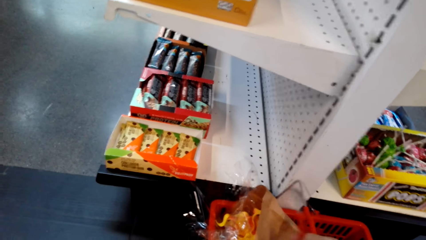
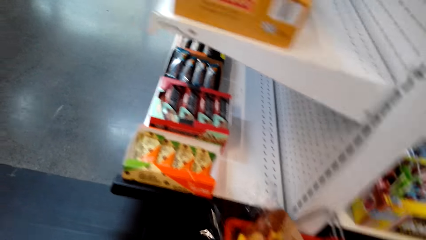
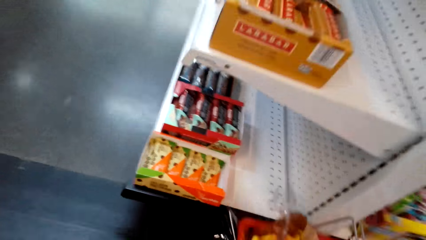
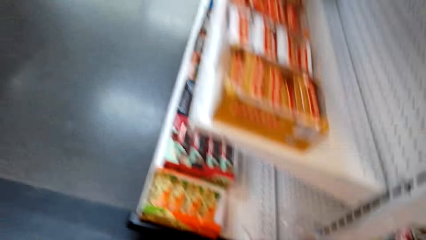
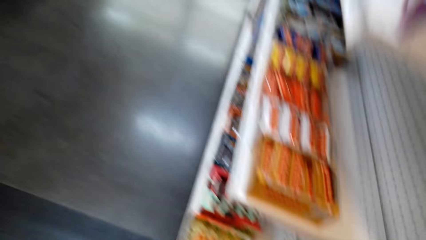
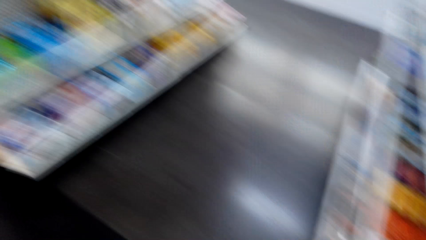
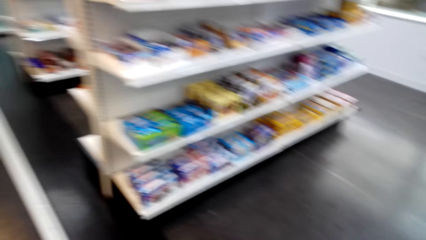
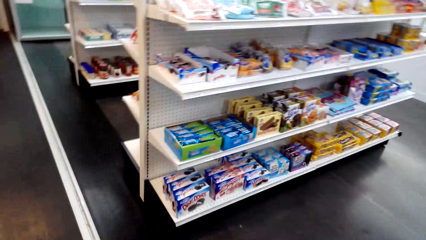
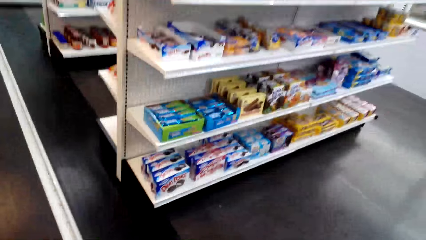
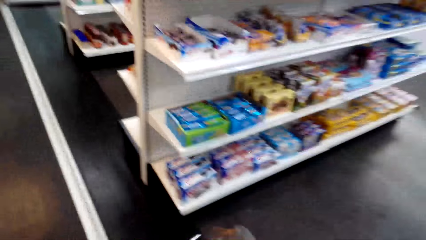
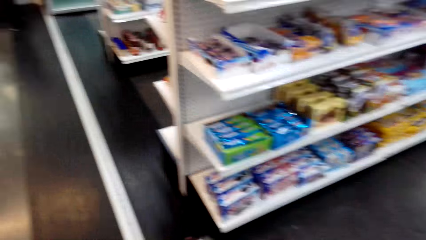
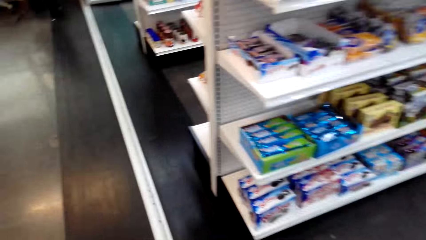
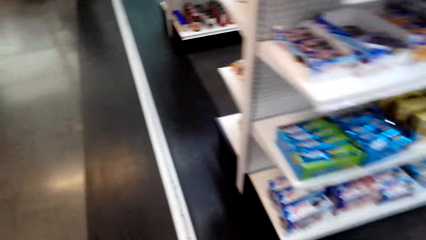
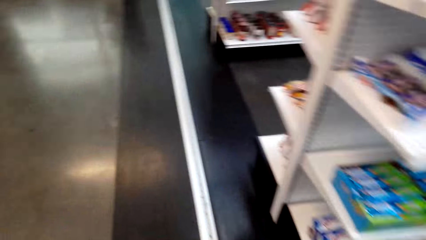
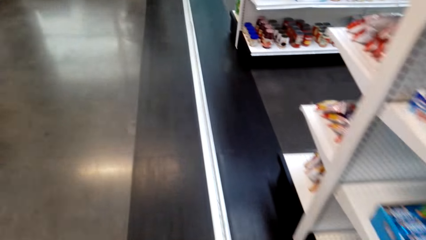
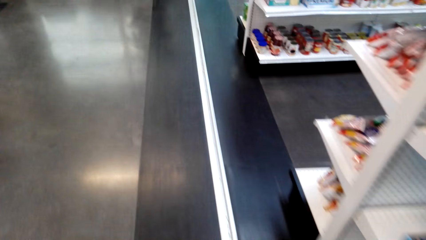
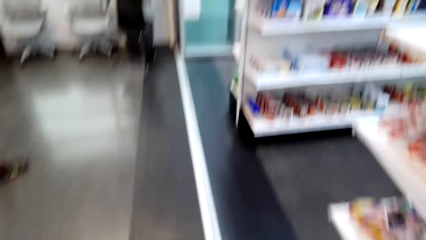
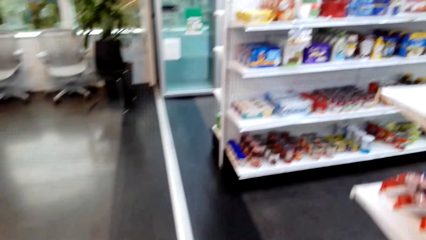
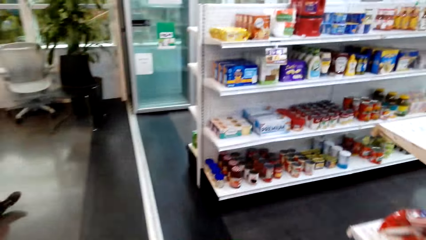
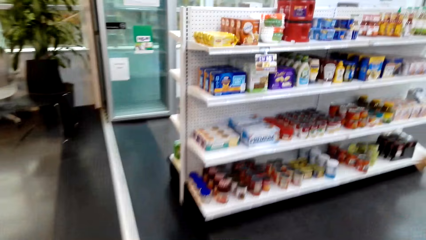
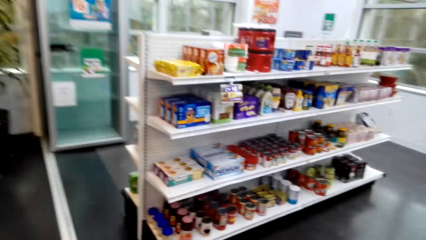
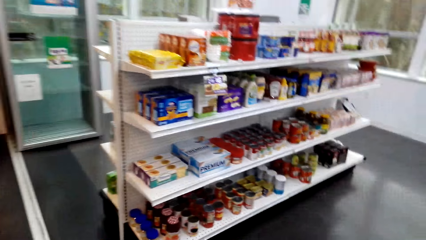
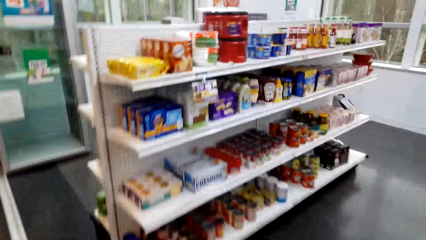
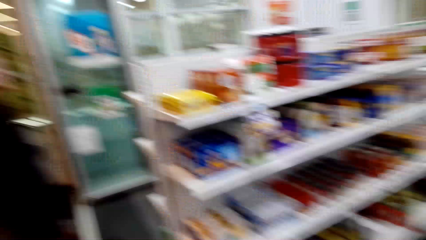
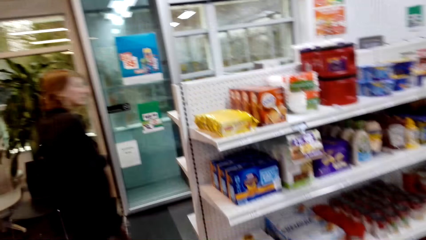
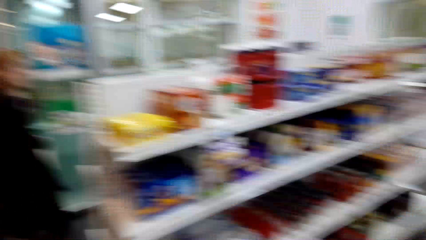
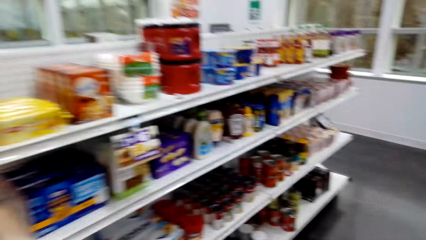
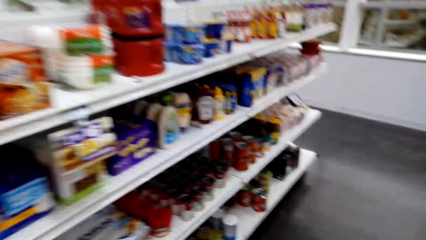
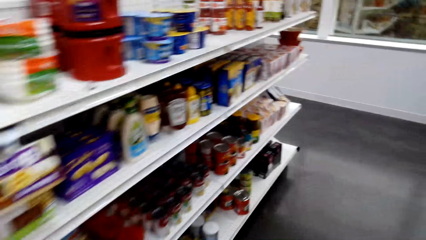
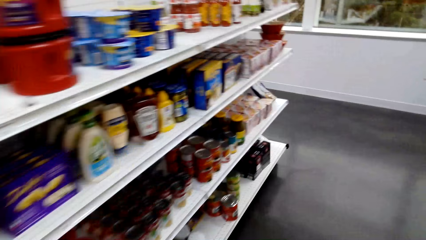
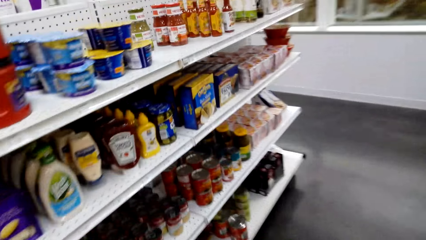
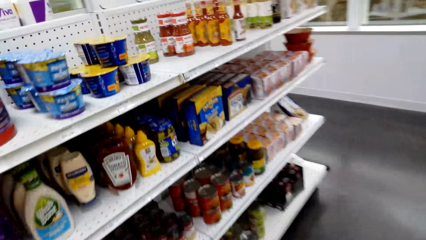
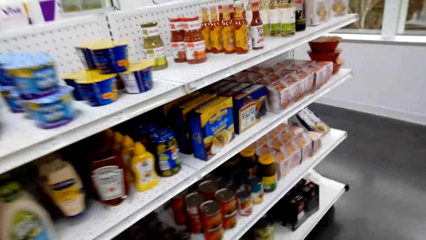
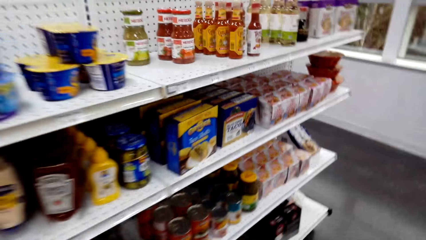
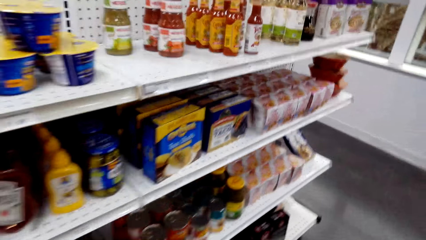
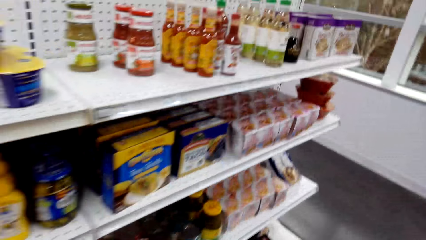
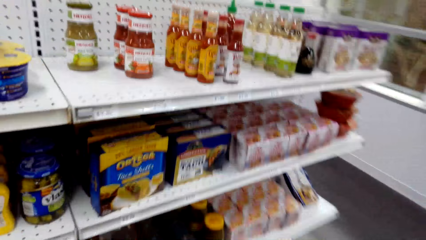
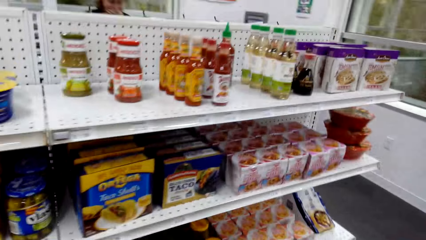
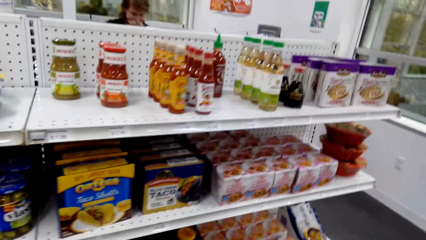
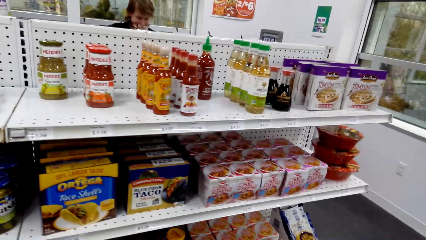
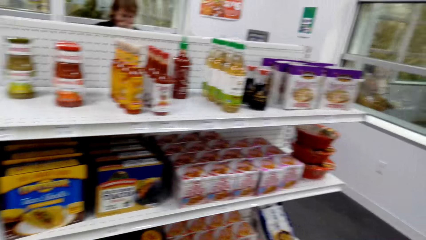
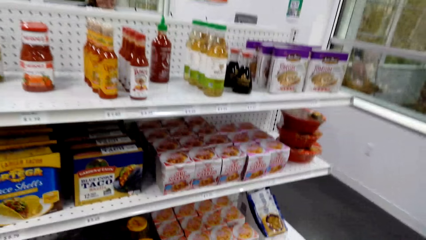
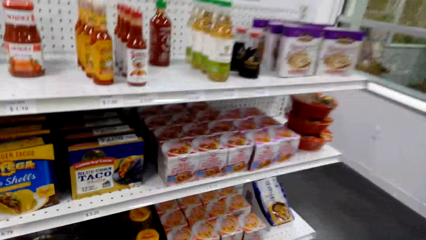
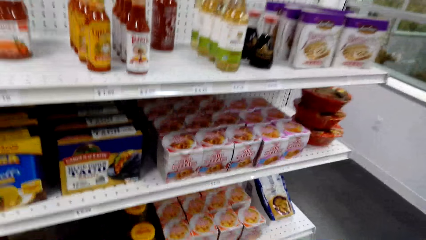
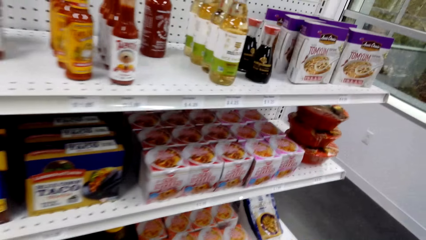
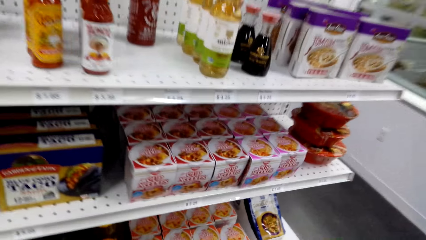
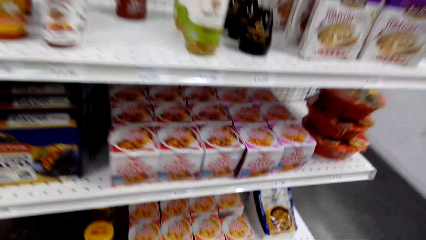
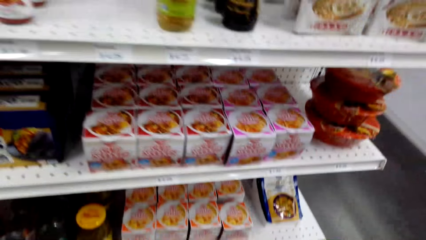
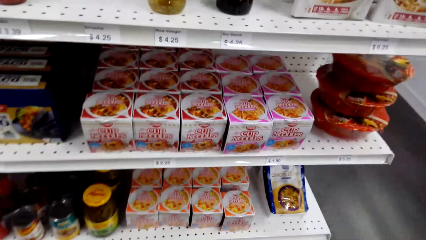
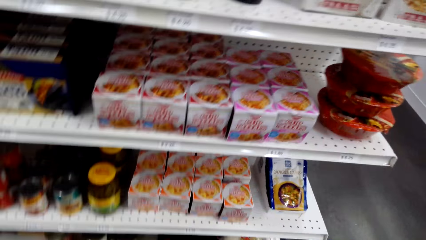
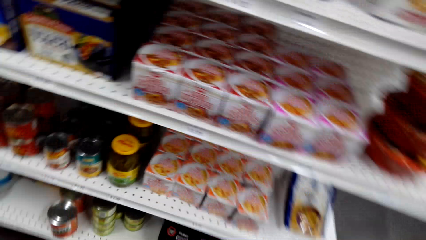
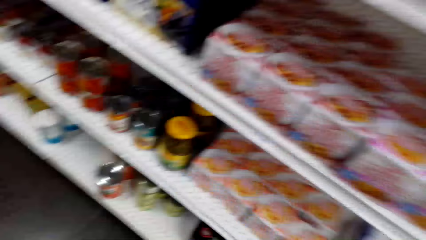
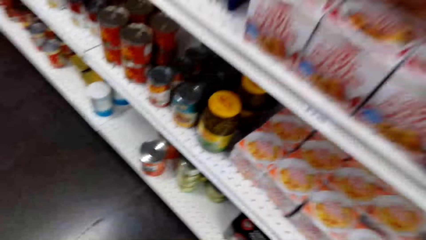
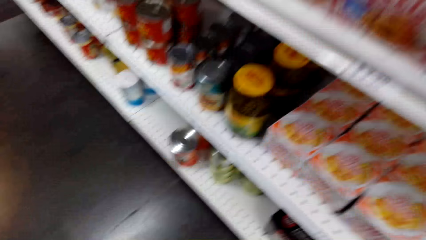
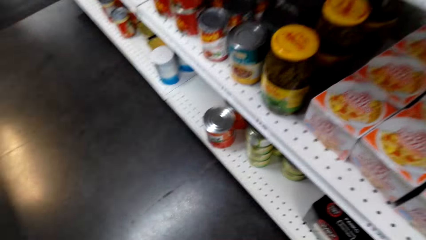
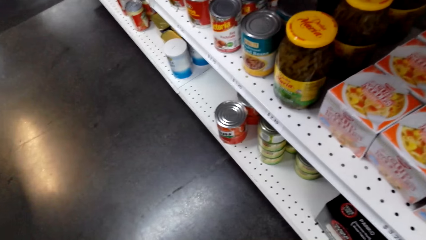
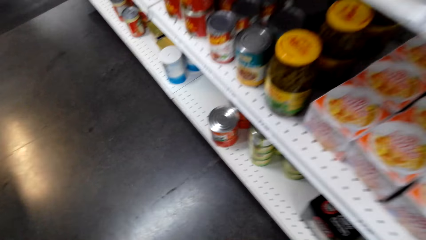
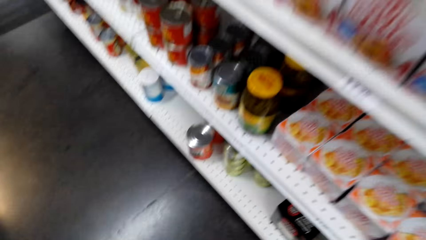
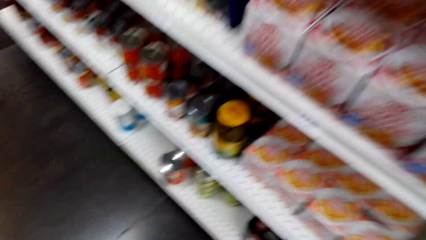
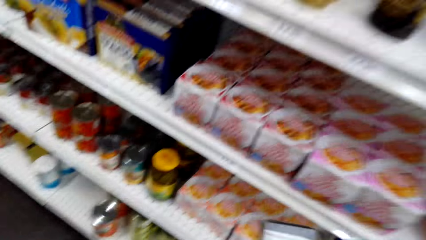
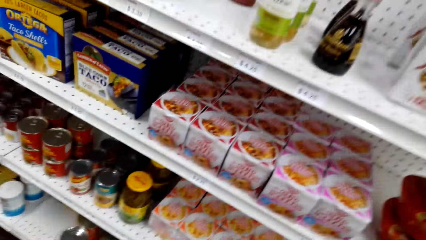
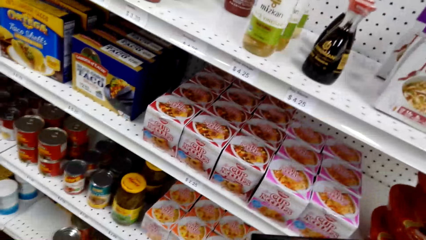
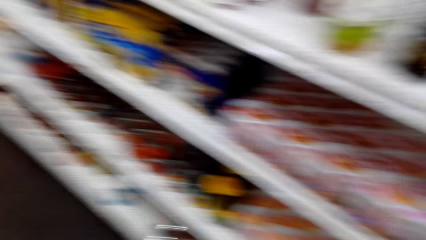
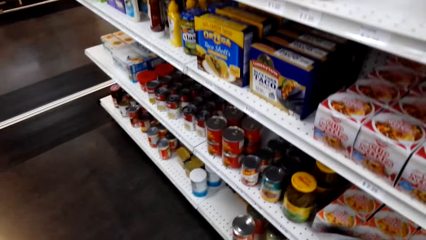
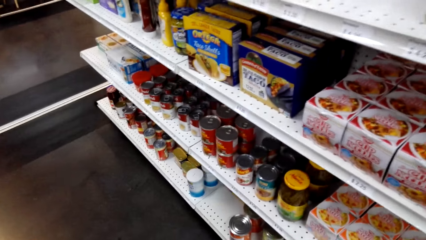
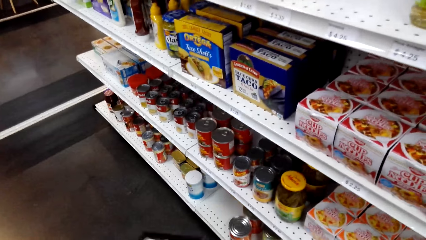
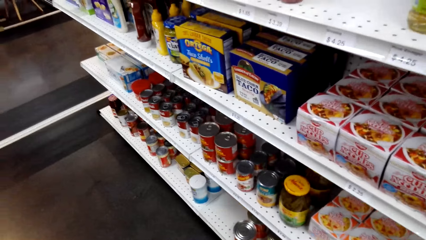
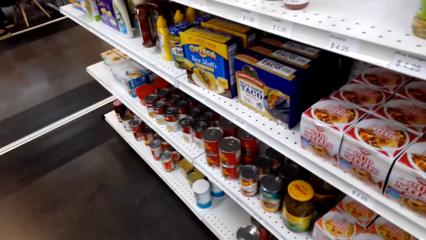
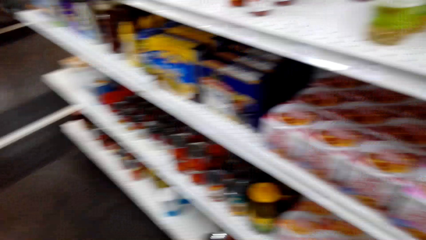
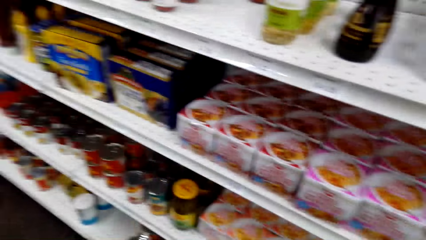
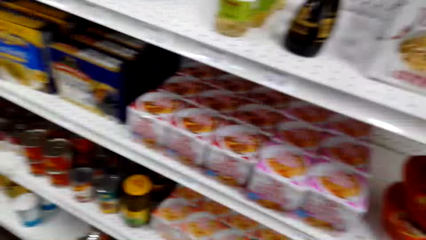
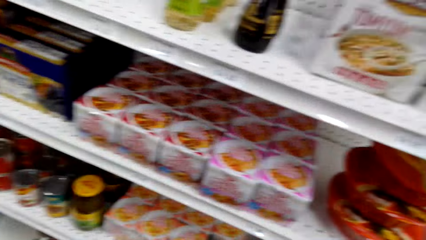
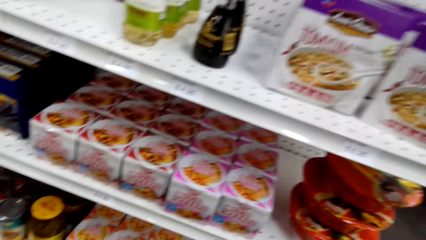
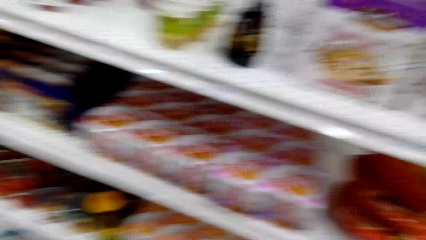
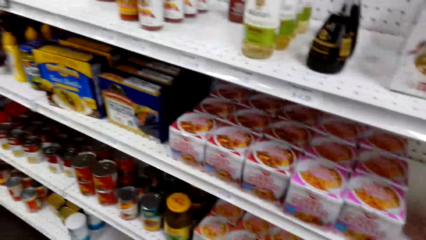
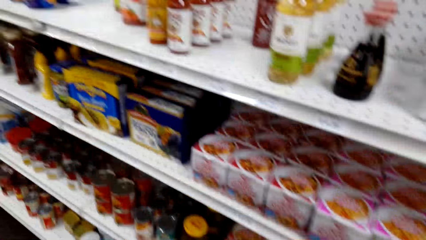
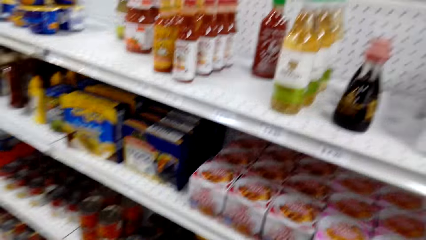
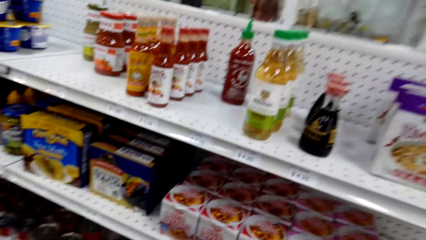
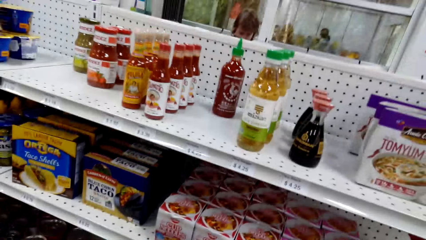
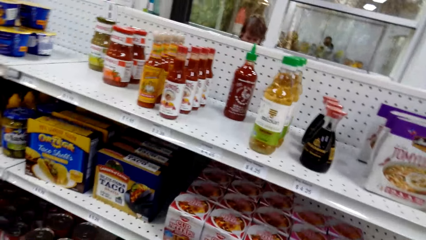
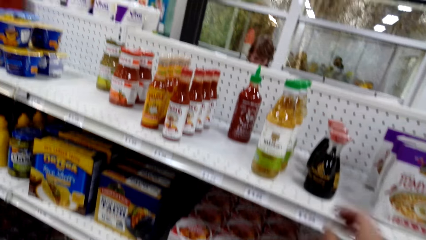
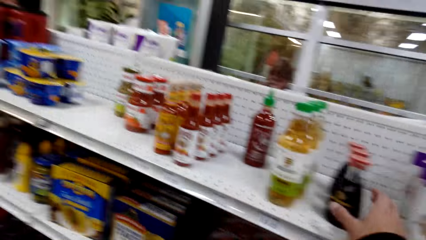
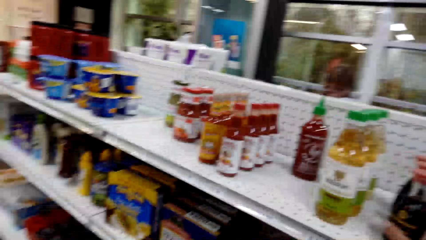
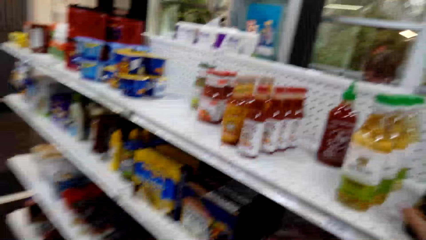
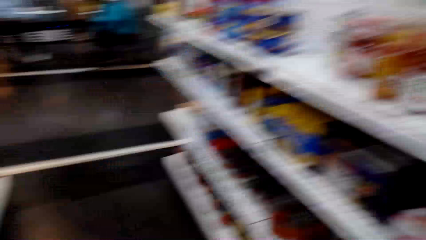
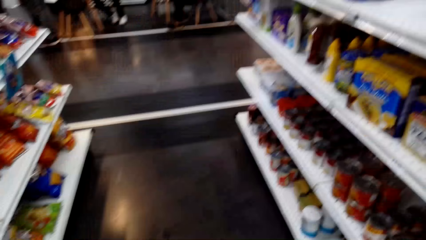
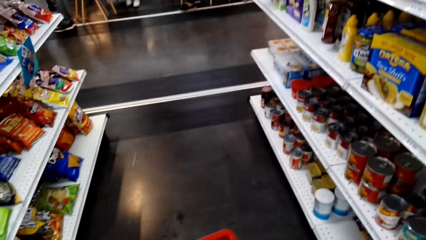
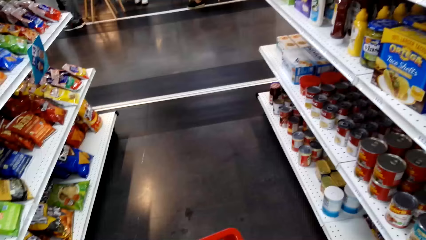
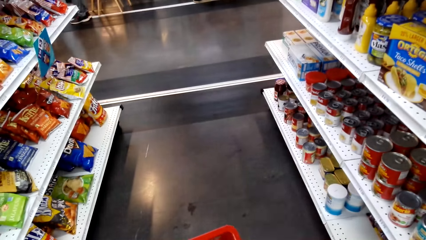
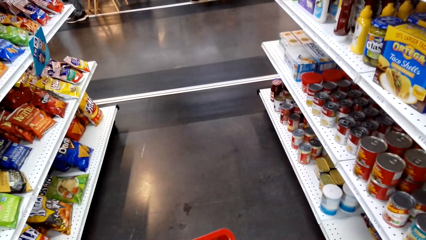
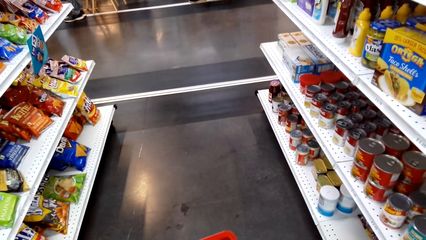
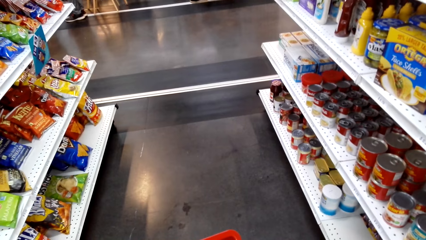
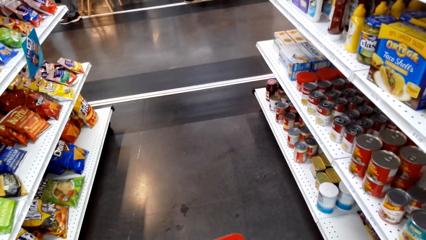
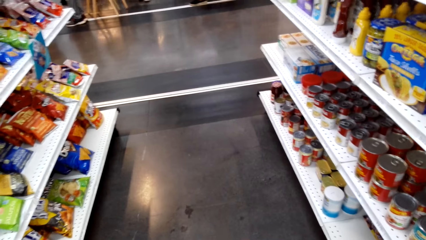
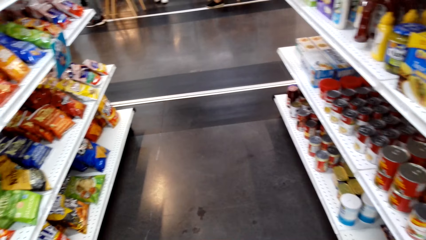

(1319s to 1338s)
The camera wearer walks around. They look at the item on the shelf. They pick the bottle on the shelf.
